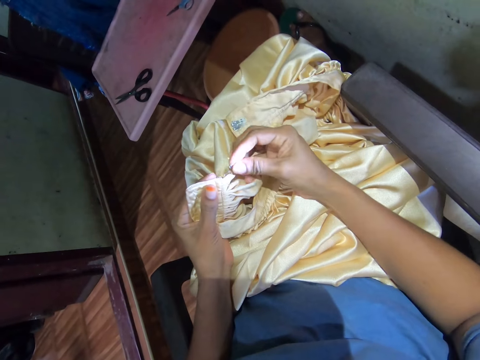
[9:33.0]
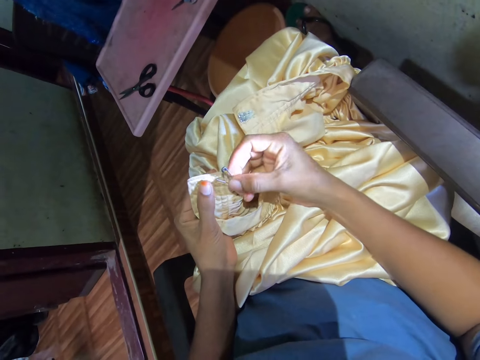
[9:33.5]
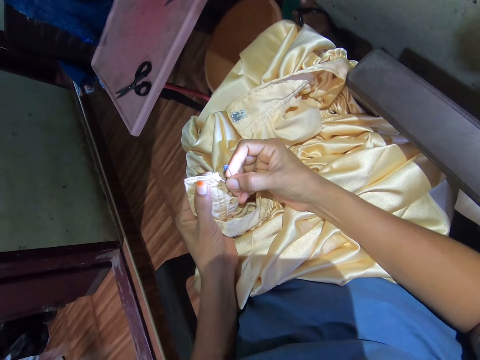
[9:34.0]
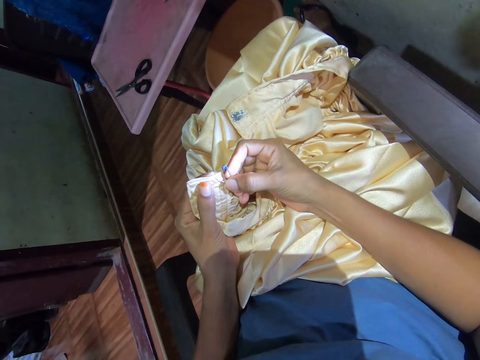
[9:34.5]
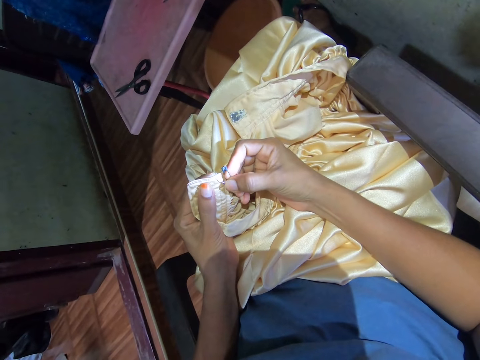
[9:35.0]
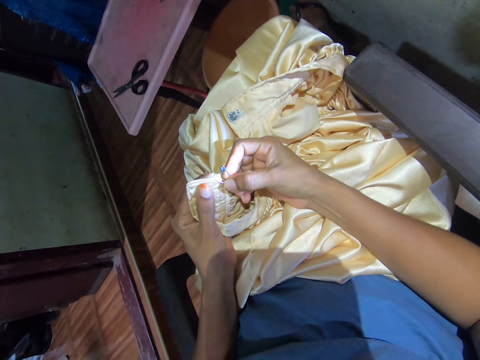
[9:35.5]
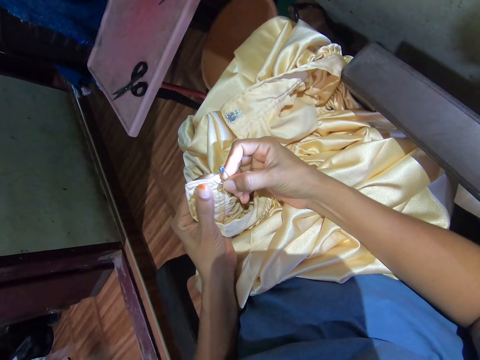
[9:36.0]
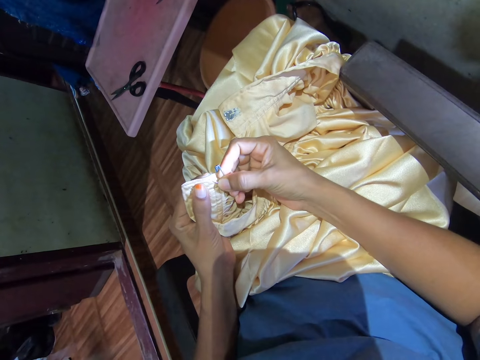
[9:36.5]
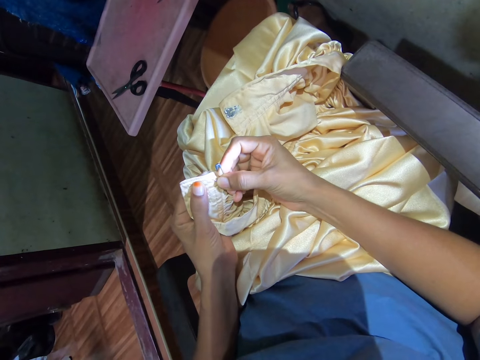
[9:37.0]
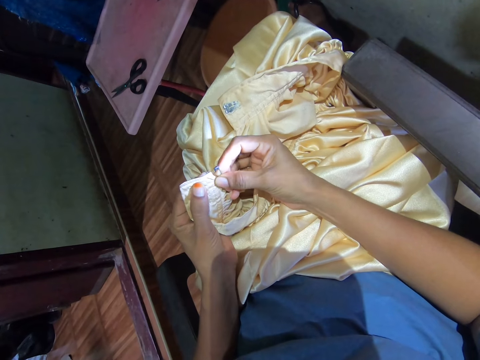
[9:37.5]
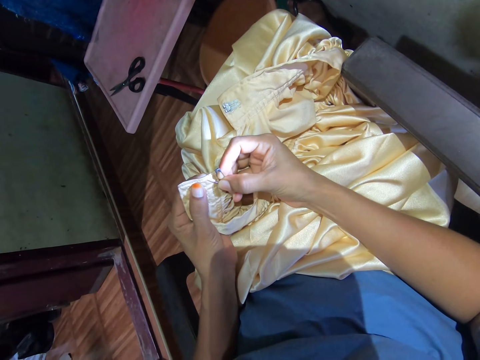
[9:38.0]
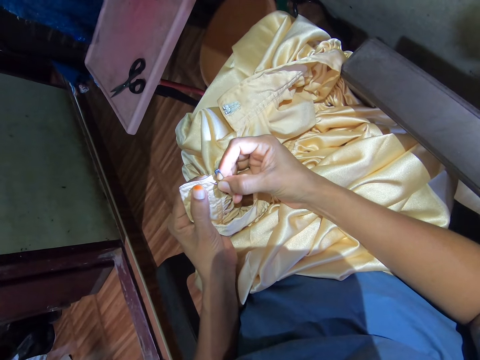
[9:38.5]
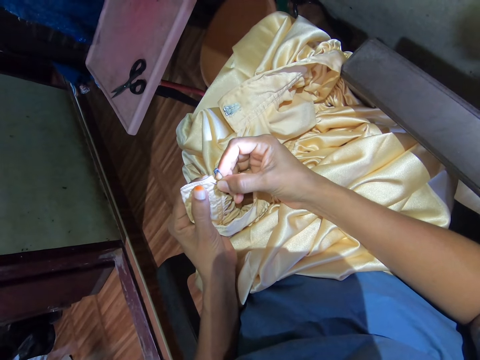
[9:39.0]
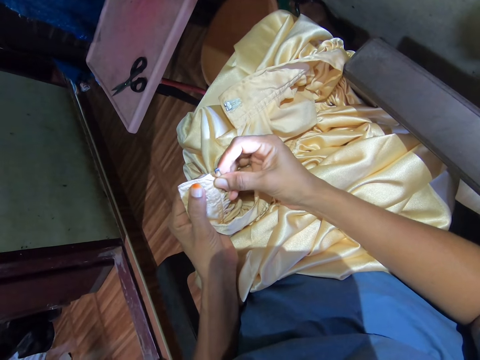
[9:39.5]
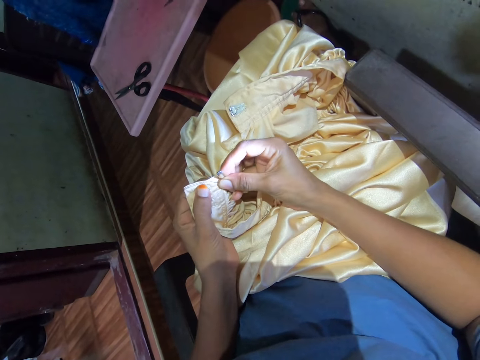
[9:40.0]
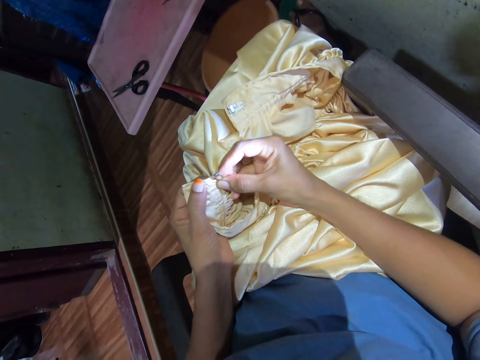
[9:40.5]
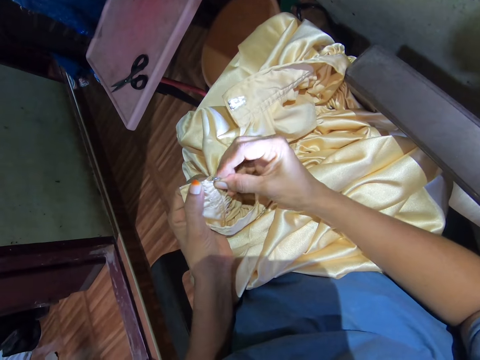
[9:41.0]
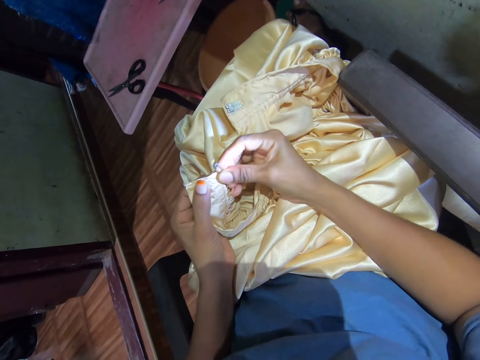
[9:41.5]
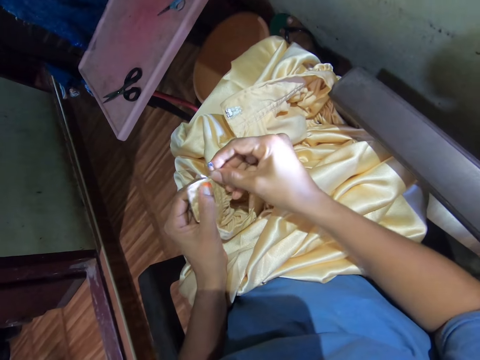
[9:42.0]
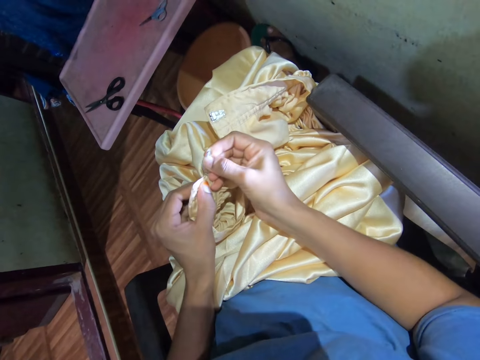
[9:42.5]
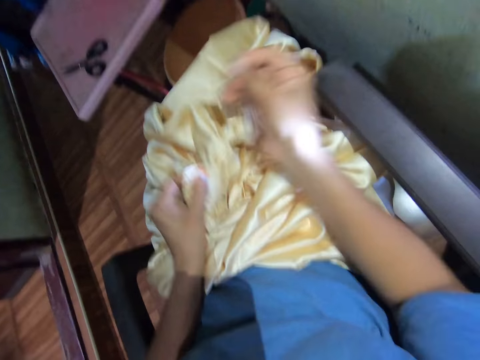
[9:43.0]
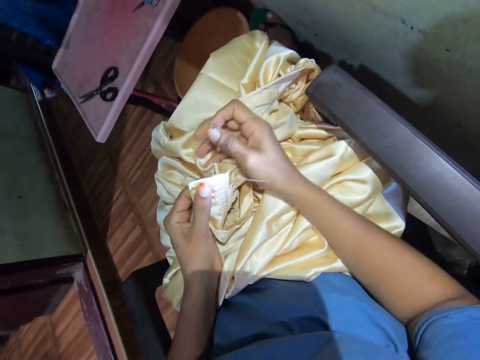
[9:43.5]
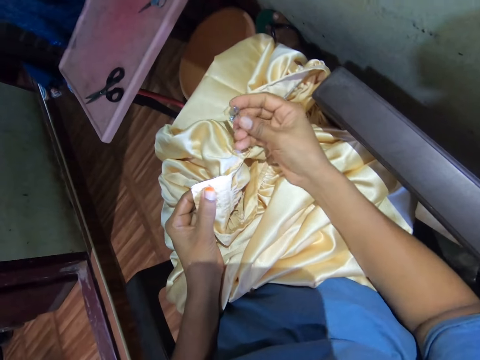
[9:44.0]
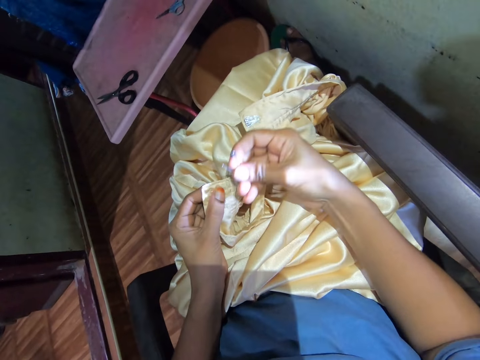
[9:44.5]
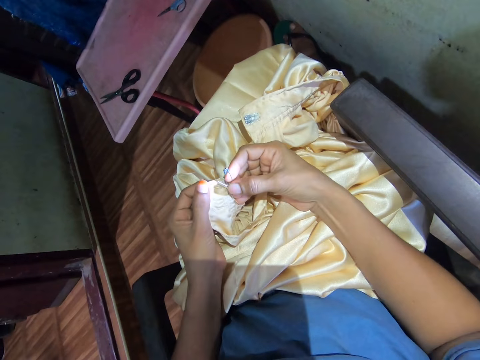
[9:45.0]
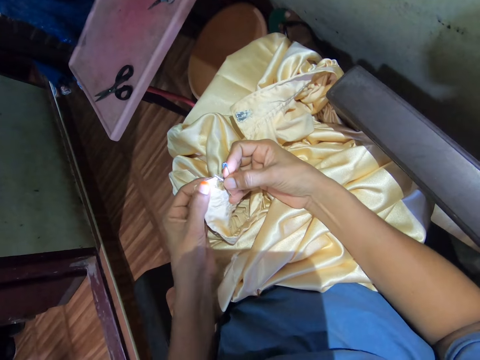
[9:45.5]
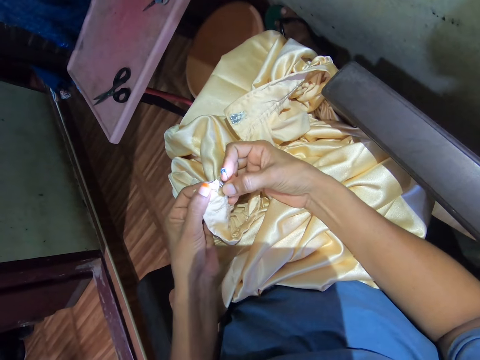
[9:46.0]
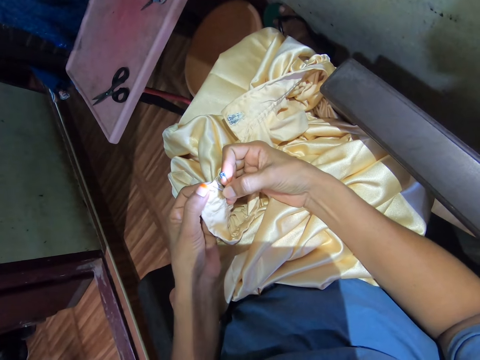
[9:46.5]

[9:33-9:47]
The camera wearer attaches the pin on the cloth. They insert the pin in the fabric with the right hand. They pull the pin with the right hand from the fabric.

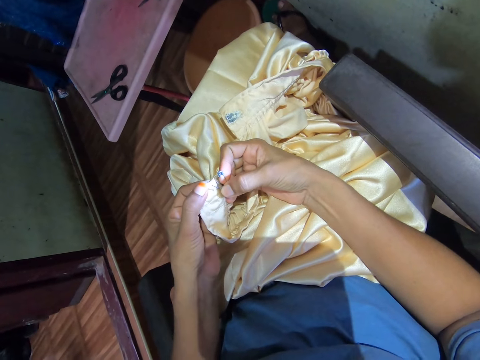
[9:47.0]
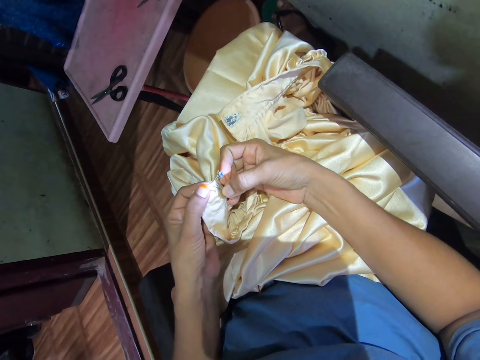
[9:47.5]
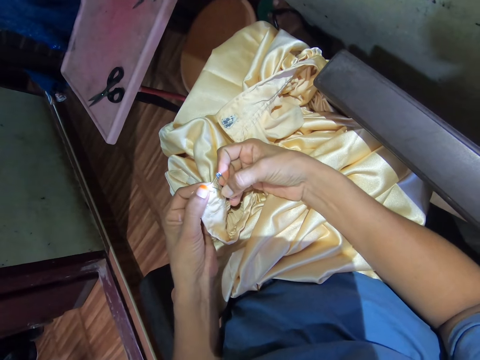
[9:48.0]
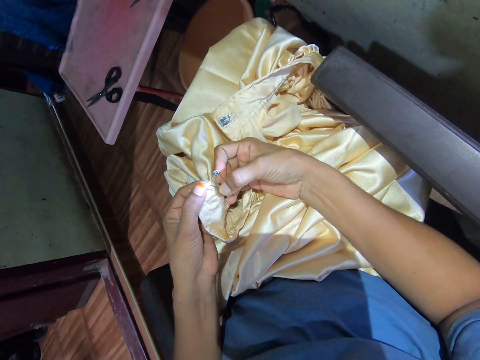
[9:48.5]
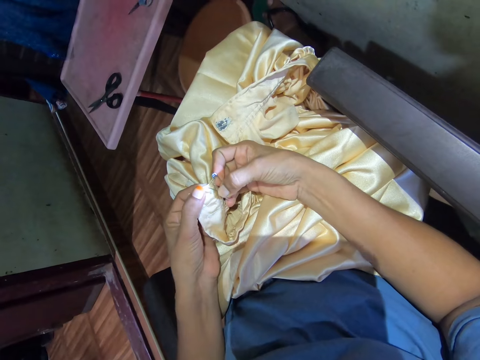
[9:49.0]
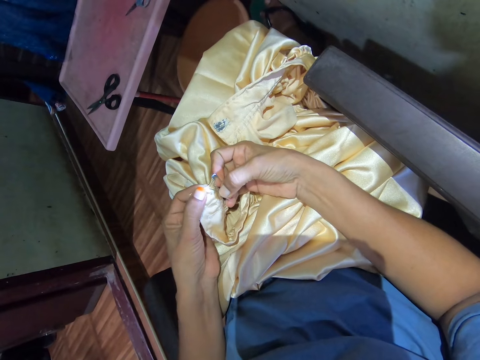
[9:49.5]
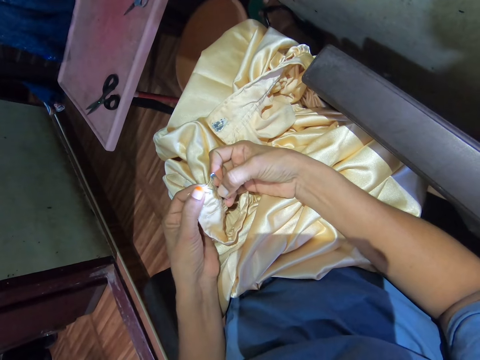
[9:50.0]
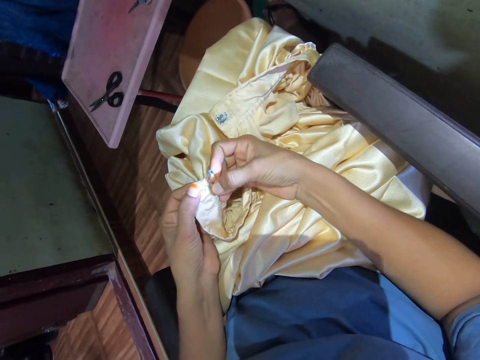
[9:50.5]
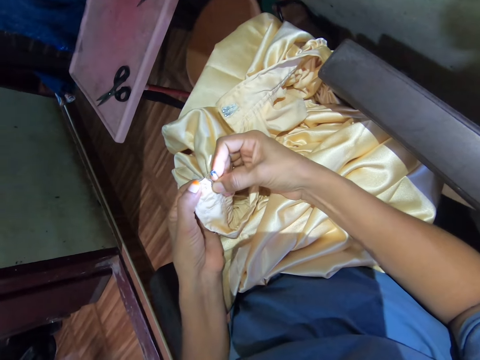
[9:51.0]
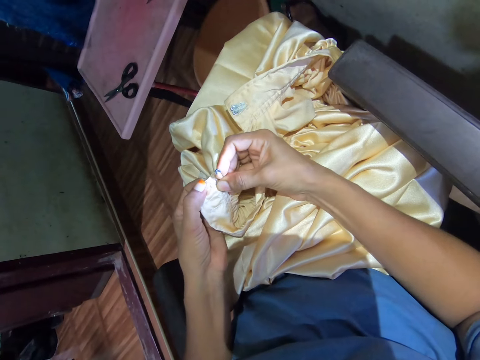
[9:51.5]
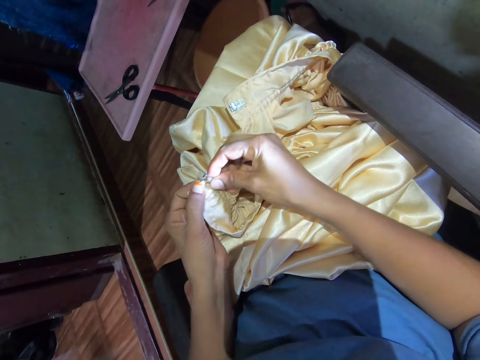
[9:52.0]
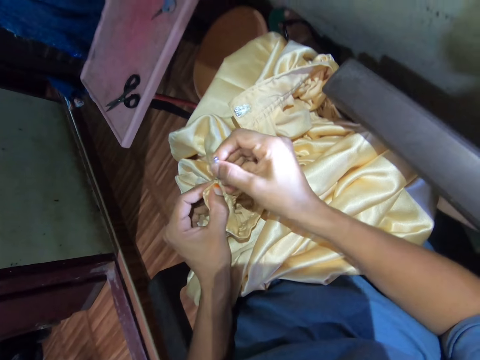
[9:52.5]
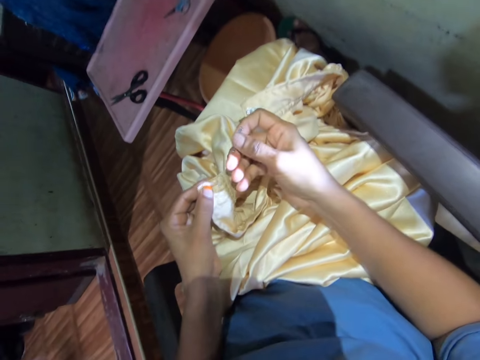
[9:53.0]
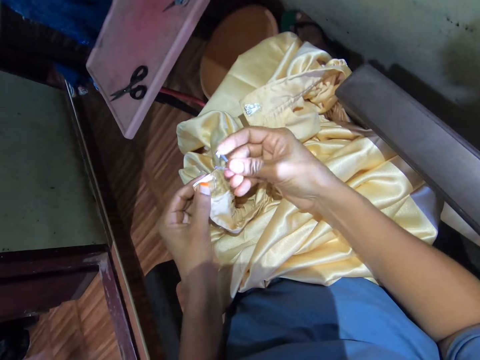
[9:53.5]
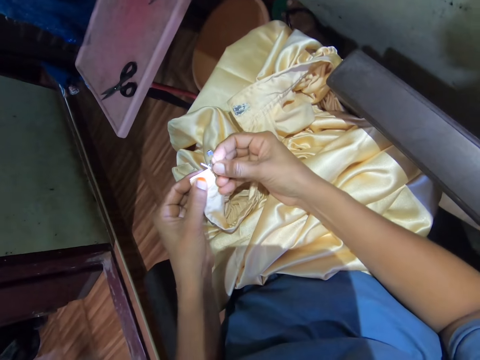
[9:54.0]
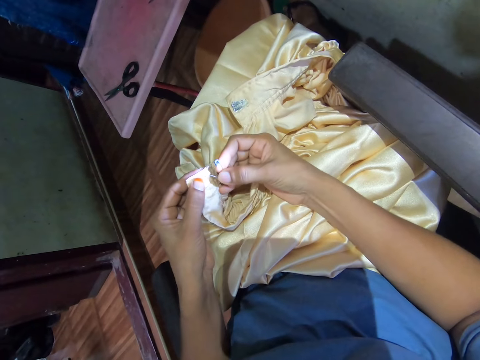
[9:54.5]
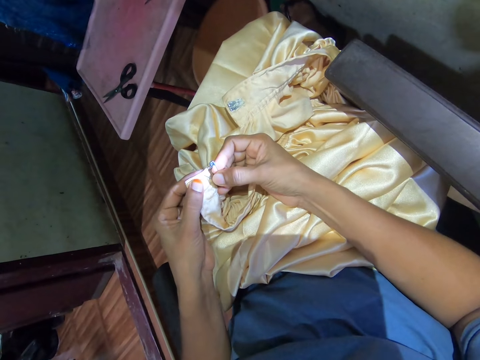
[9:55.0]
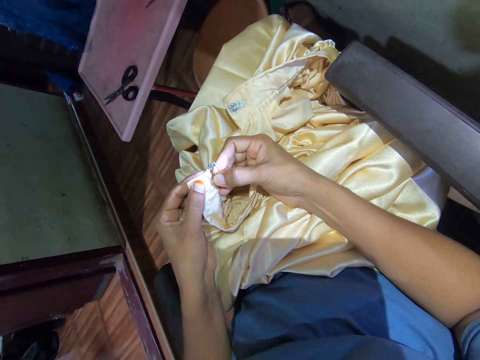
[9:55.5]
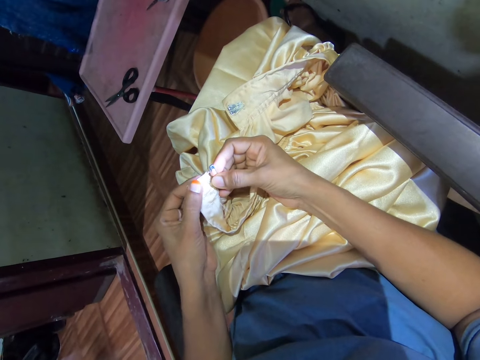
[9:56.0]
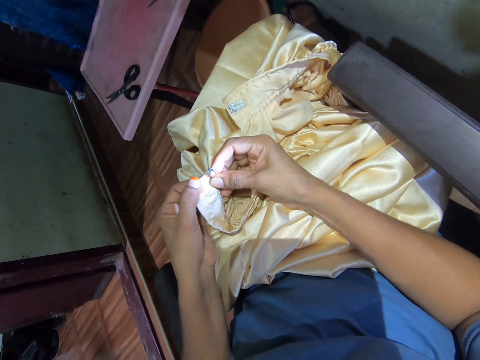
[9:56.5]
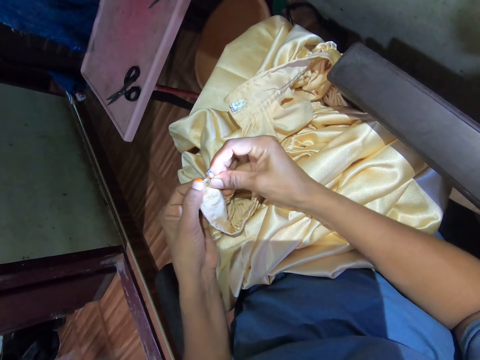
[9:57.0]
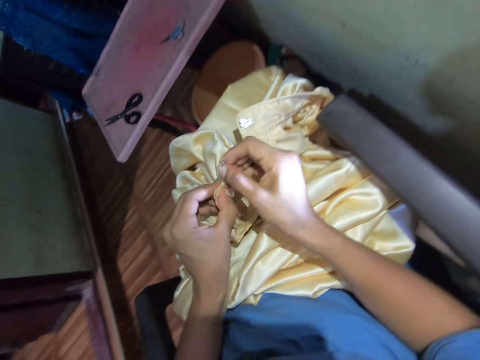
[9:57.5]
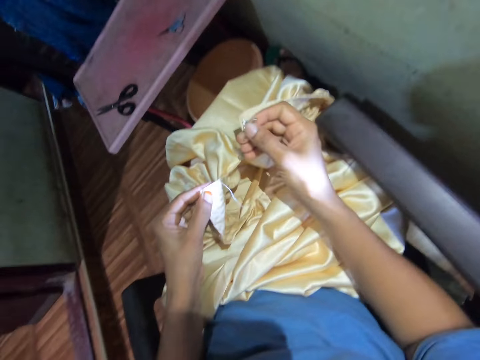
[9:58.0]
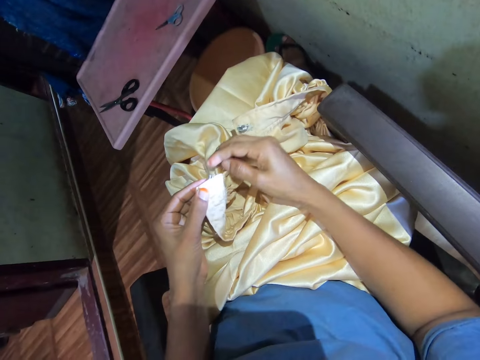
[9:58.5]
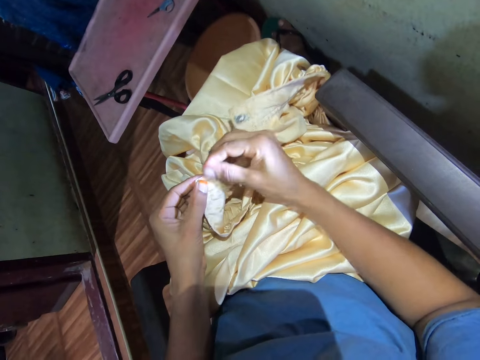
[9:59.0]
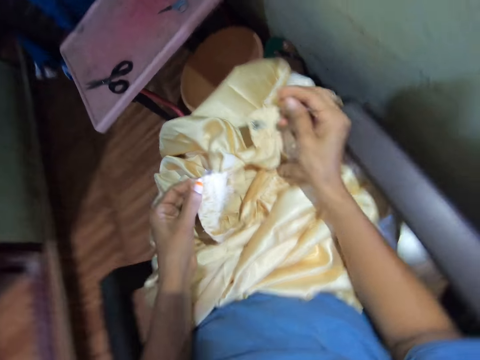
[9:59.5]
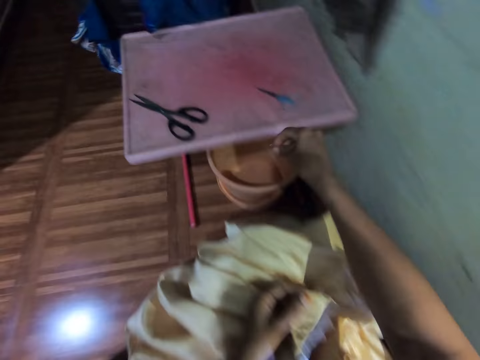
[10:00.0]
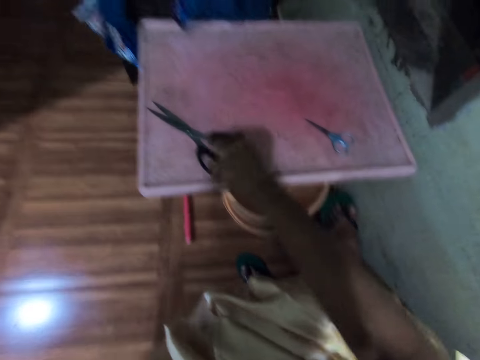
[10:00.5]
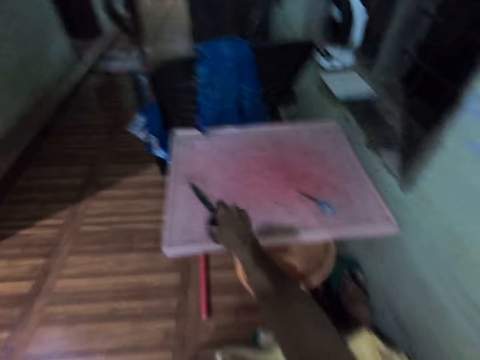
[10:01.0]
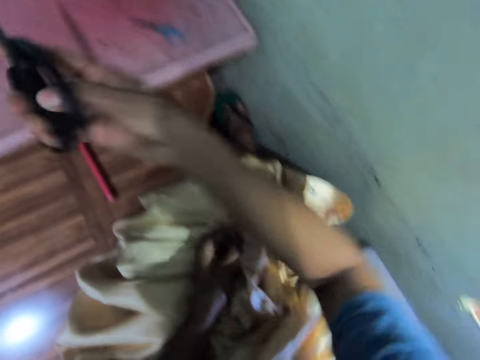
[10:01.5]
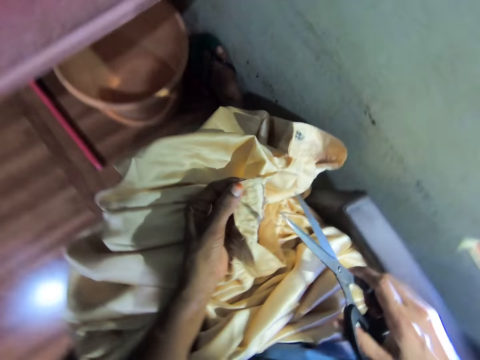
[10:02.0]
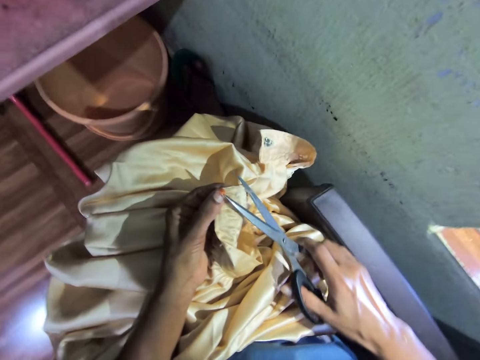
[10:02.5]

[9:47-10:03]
The camera wearer inserts the pin on the fabric. They pull the pin with the right hand from the fabric. They pin the cloth. They insert the pin on the fabric with the right hand. They pull the pin from the fabric with the right hand. They remove a thread from the fabric with the right hand. They put the pin on the table. They pick up the scissors on the table with the right hand.
